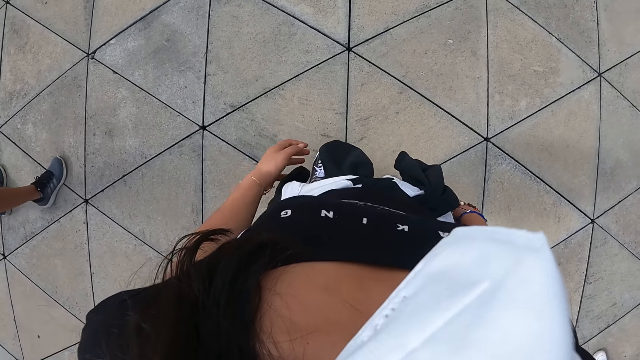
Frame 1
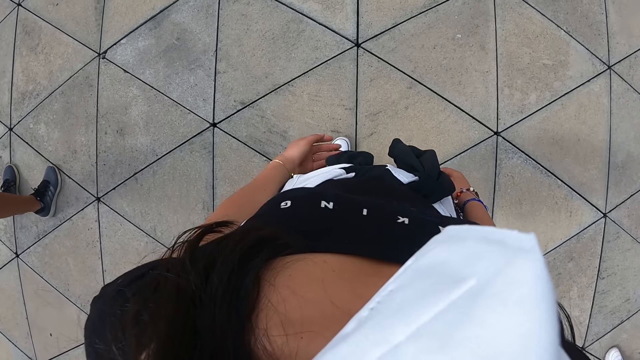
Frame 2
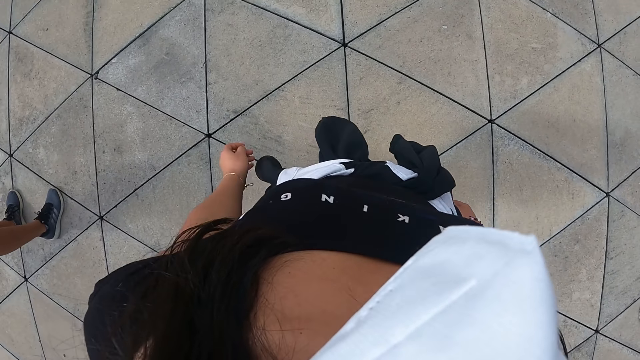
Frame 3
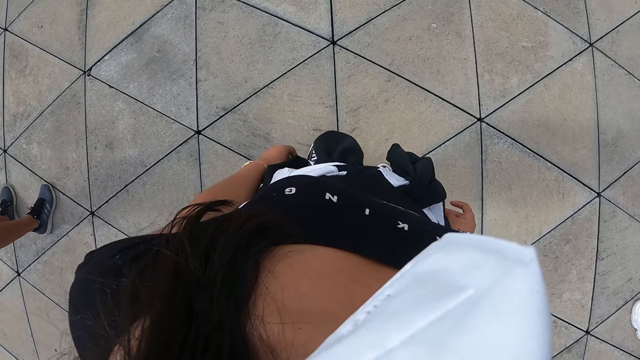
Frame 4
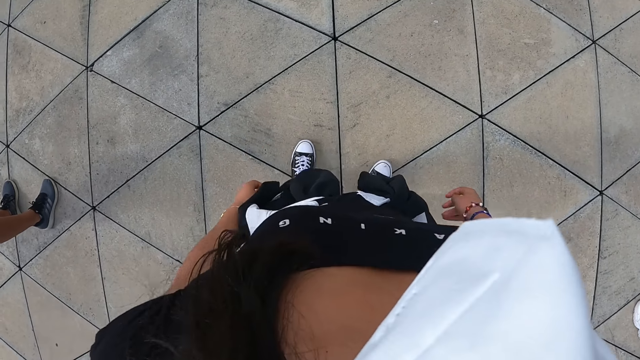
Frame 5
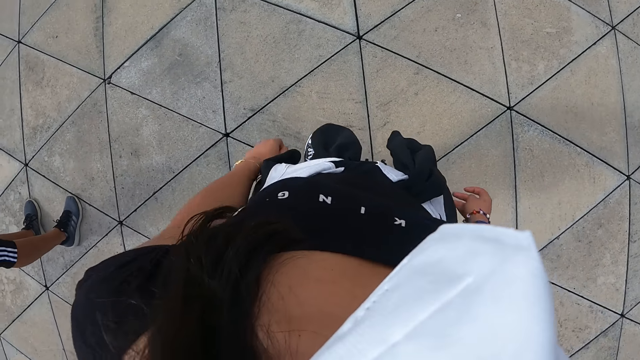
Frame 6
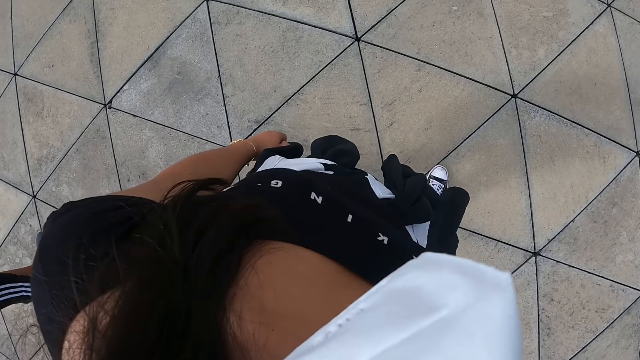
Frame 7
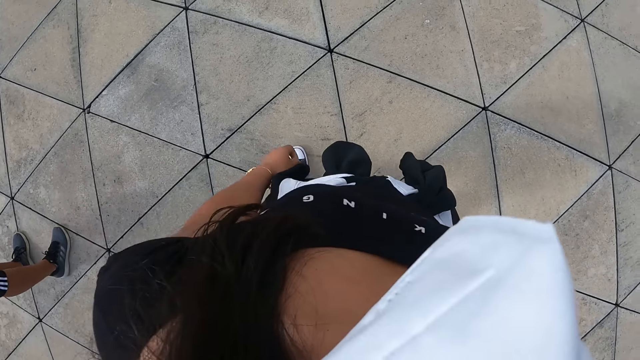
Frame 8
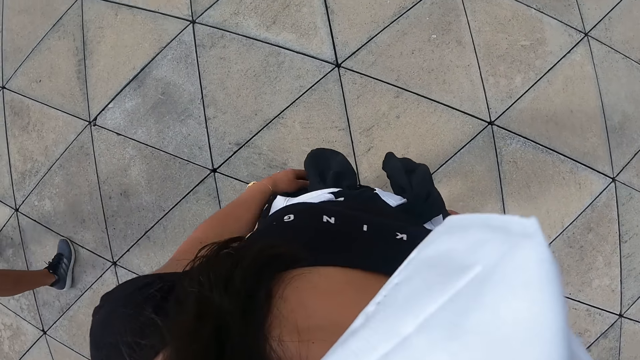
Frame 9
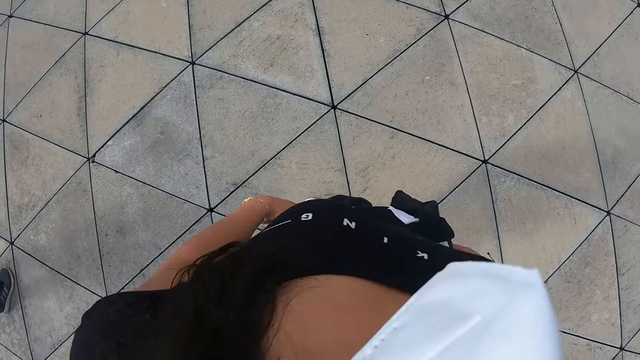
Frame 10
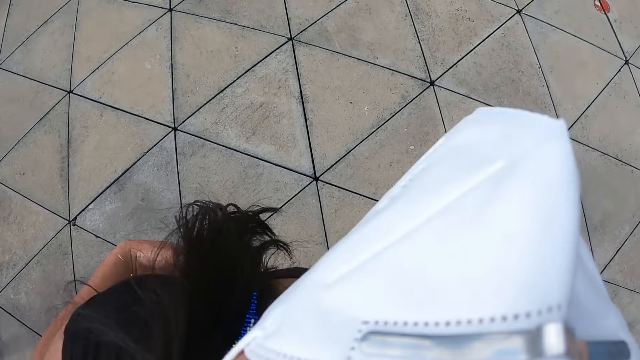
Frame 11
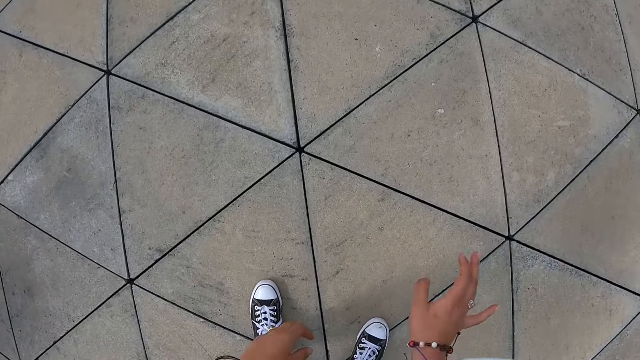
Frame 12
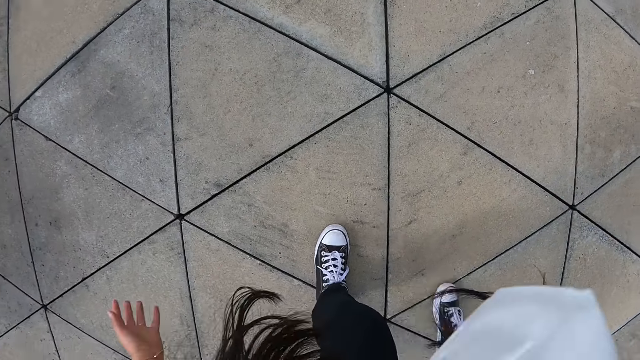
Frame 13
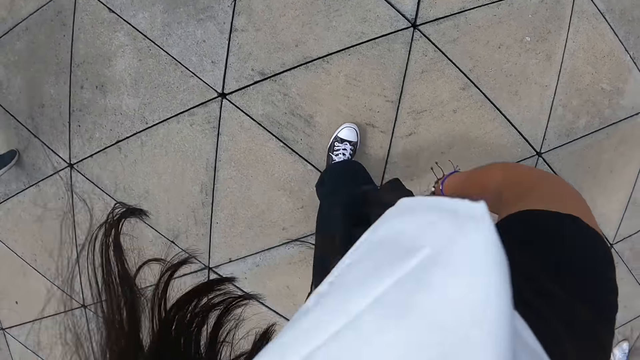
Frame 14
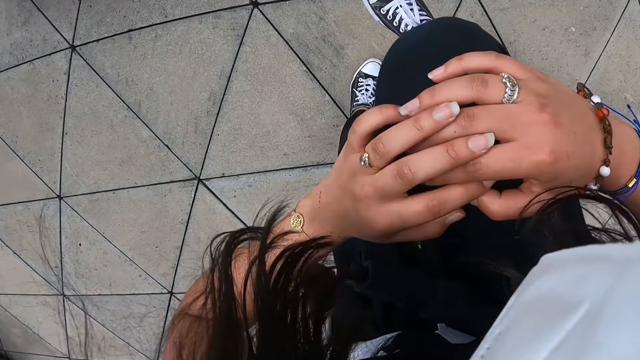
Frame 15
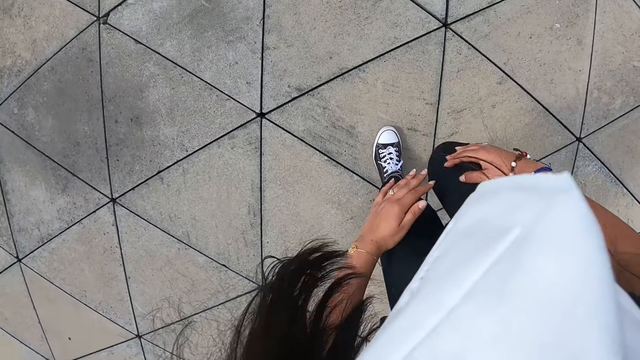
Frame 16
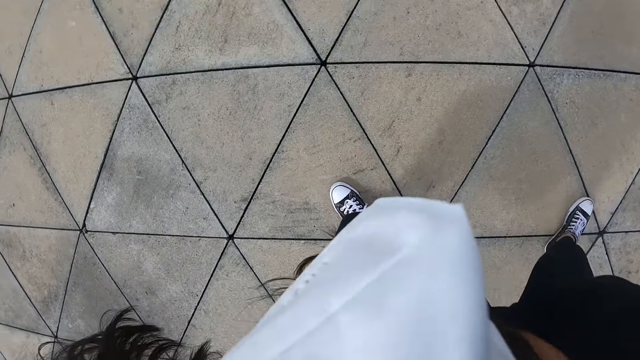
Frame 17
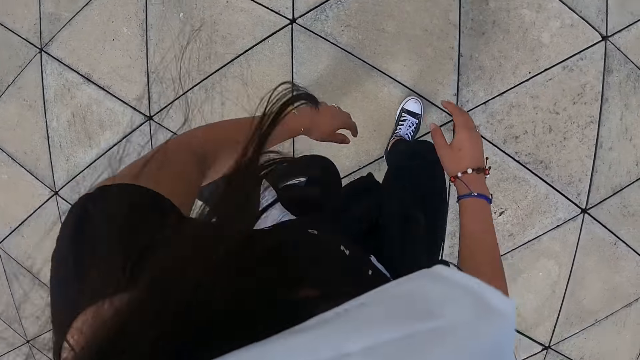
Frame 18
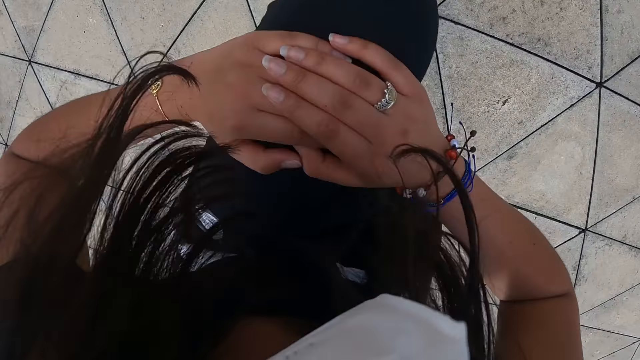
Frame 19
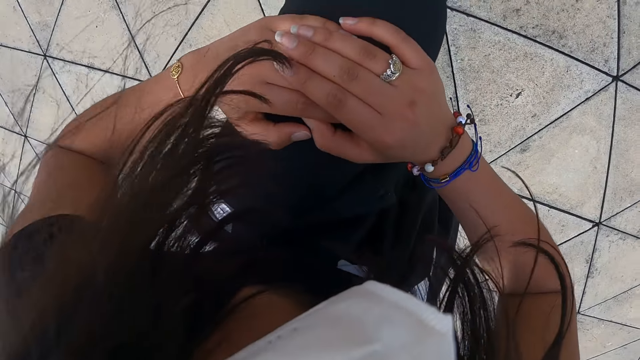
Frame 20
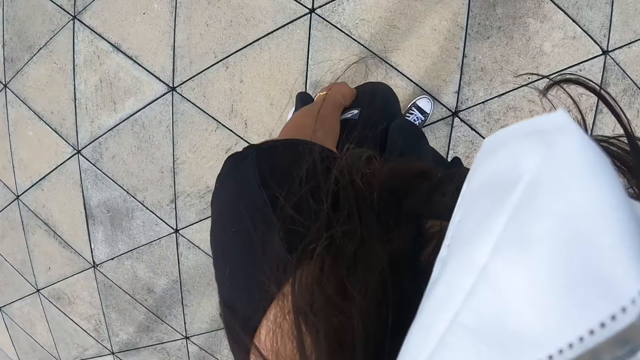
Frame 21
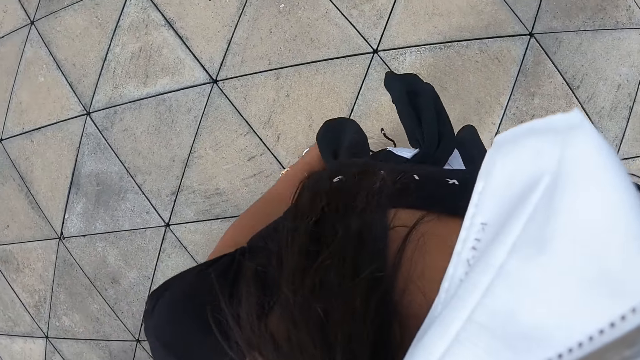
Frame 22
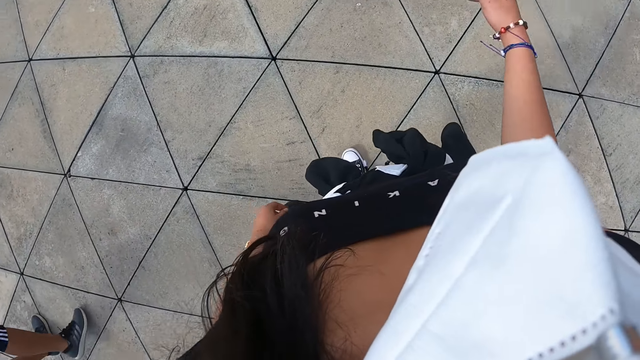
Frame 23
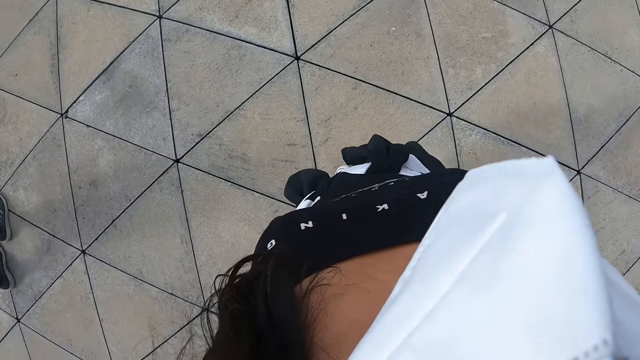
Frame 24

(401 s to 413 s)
The camera wearer stands on the pavement. She bends down. She lifts her right leg. She lifts her left leg.

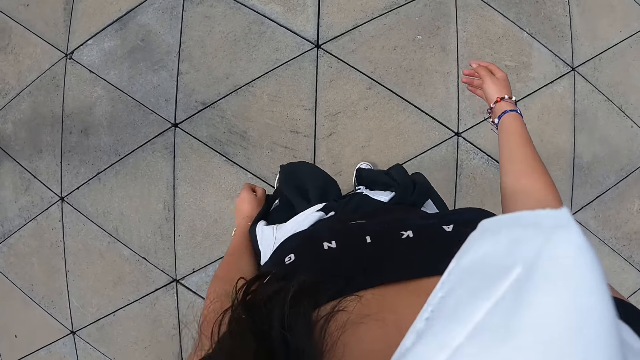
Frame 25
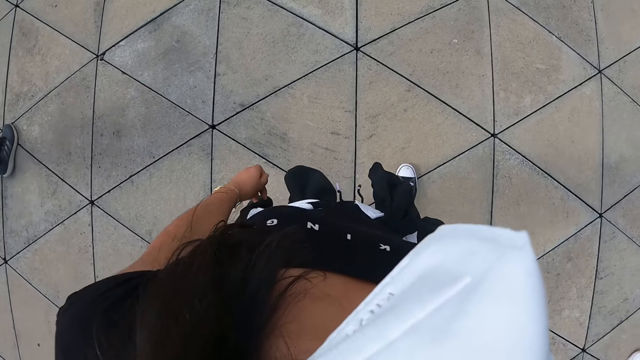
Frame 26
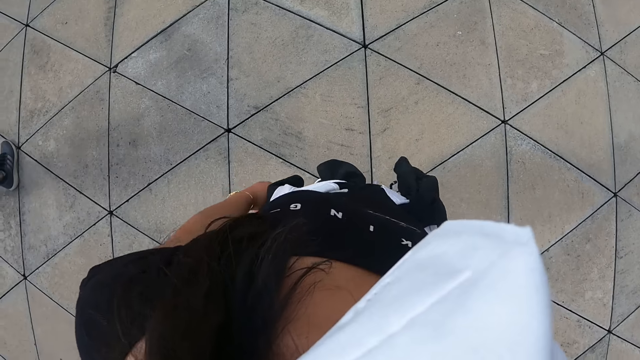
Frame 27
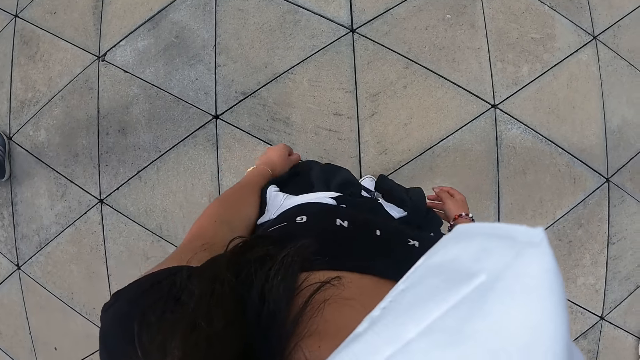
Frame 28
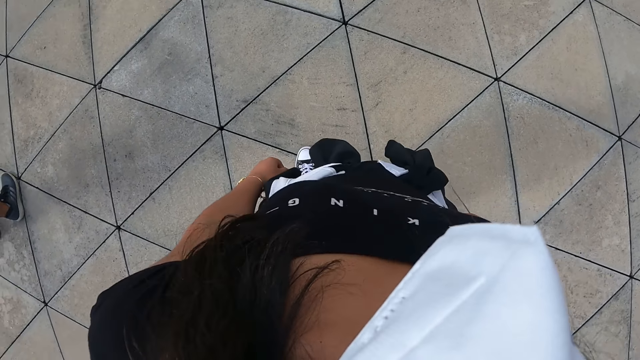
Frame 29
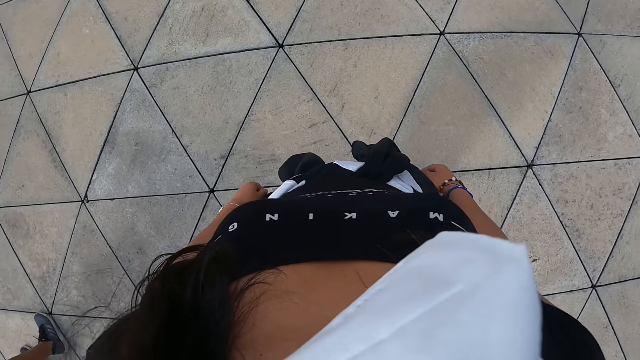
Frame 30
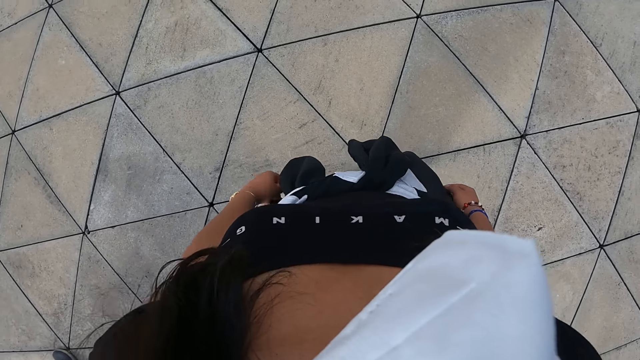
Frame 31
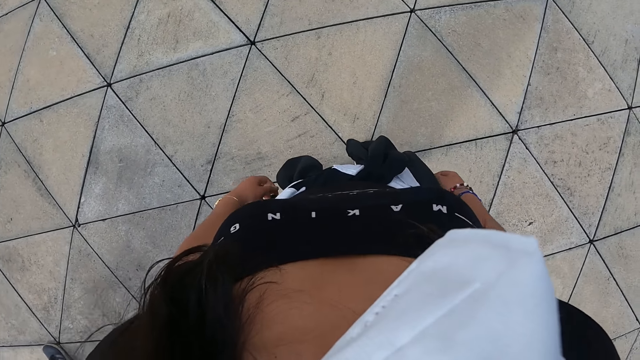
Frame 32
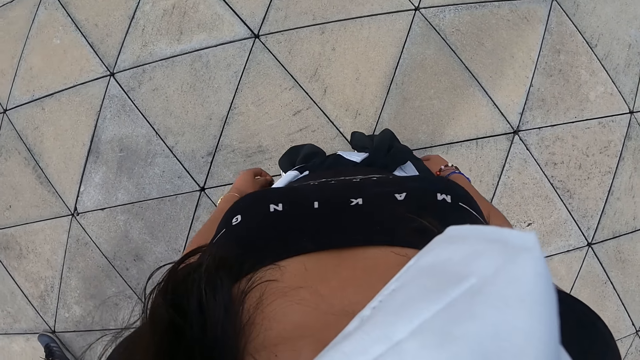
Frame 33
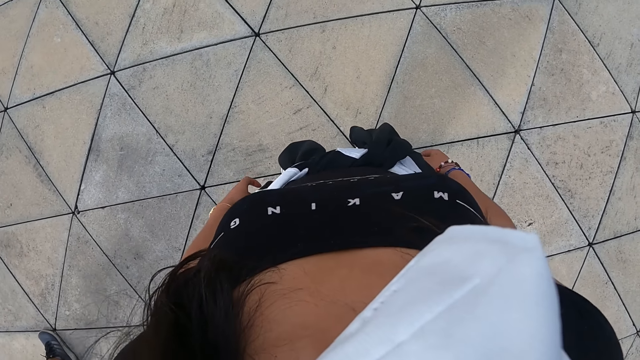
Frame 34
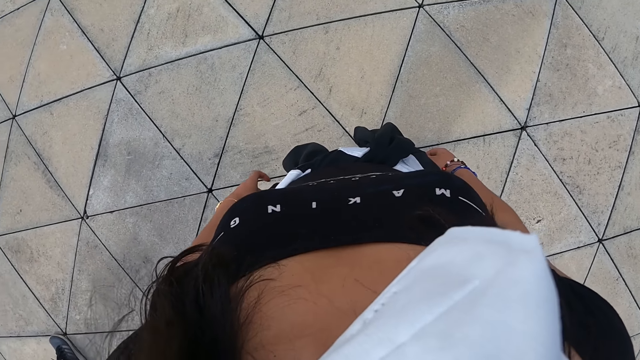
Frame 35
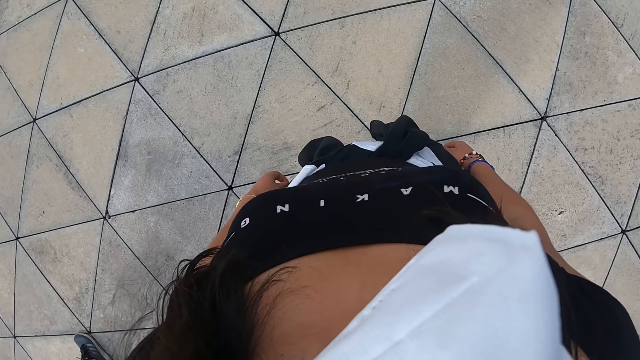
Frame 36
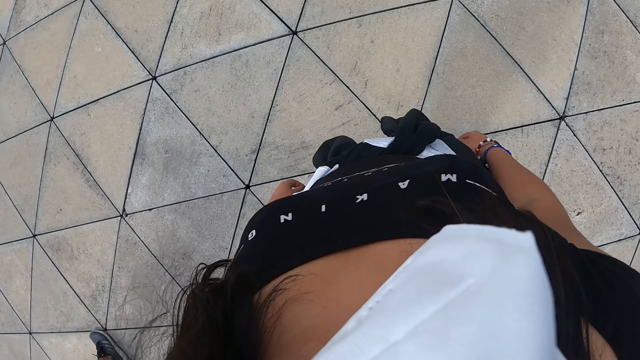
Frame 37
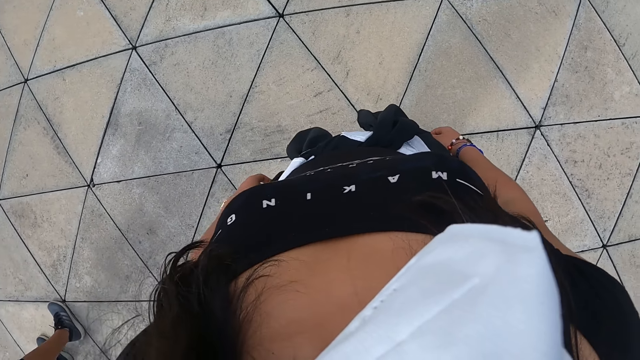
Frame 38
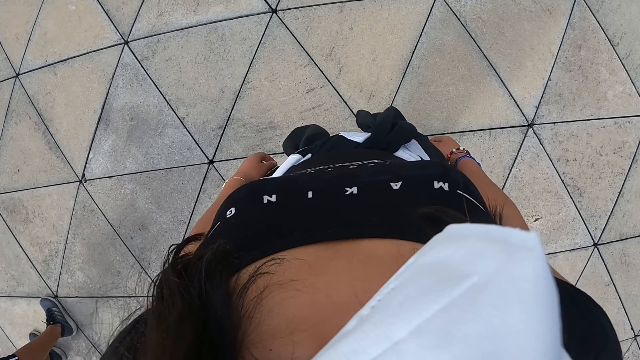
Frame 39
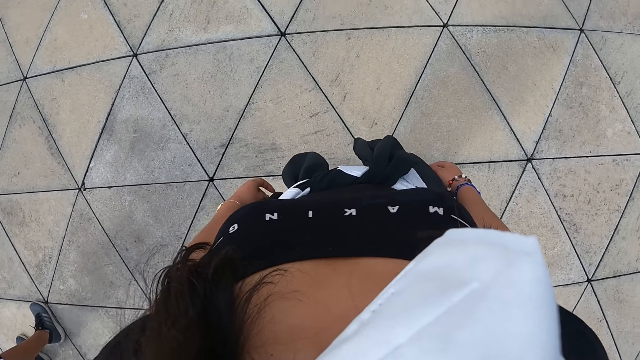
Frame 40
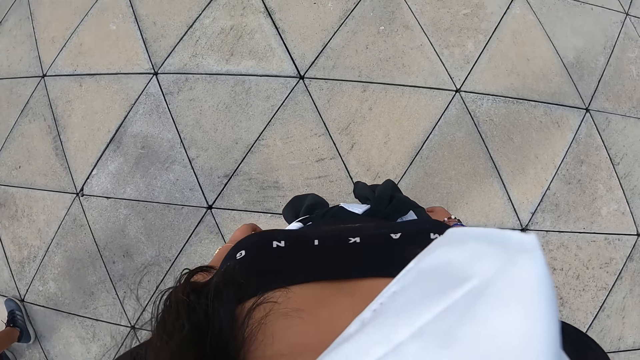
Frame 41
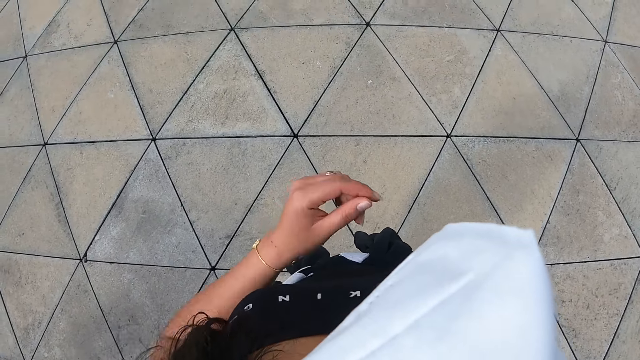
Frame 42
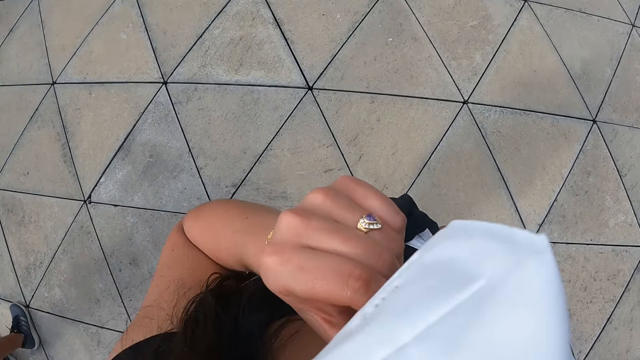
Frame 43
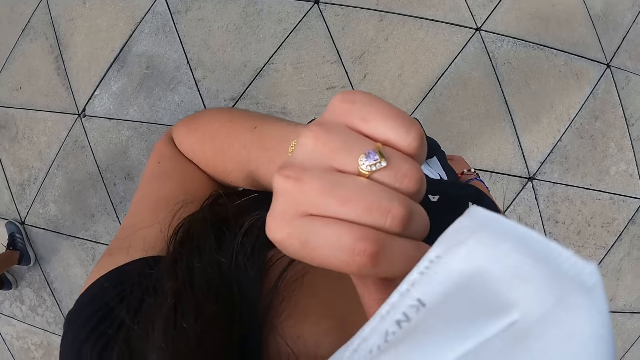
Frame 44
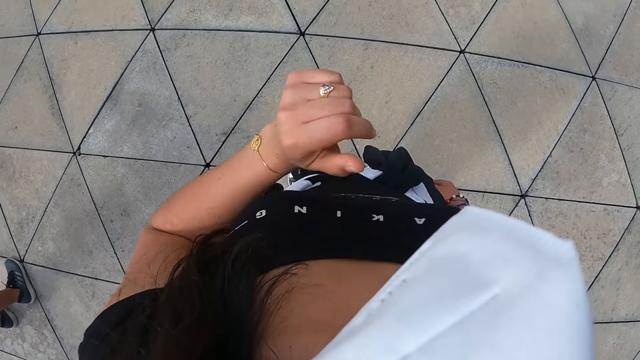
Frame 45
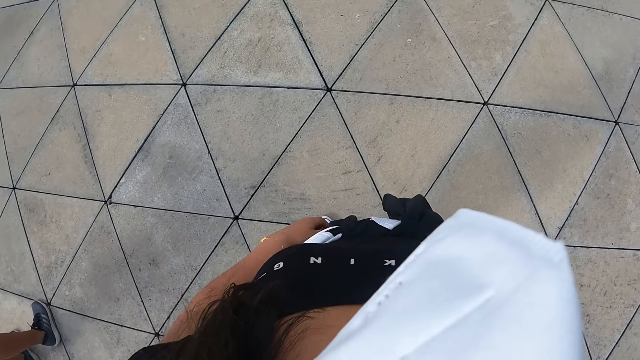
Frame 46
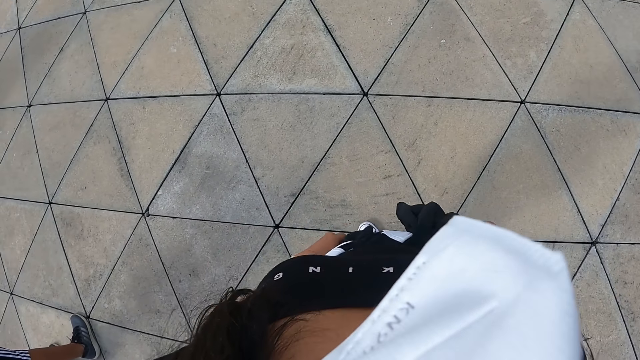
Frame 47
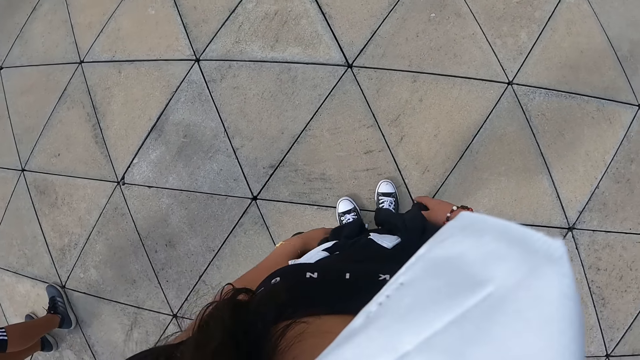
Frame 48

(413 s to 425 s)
The camera wearer stands on the pavement. She raises her left hand towards her face. She adjusts the face mask. She lowers her left hand.
